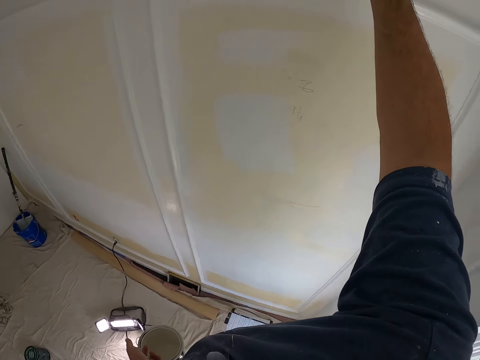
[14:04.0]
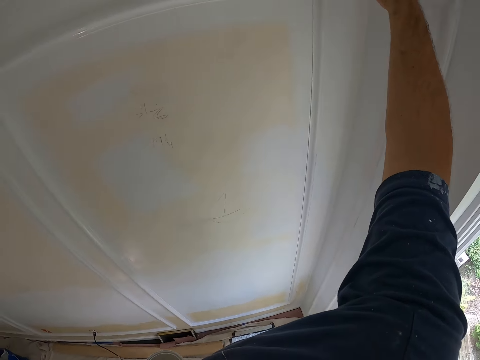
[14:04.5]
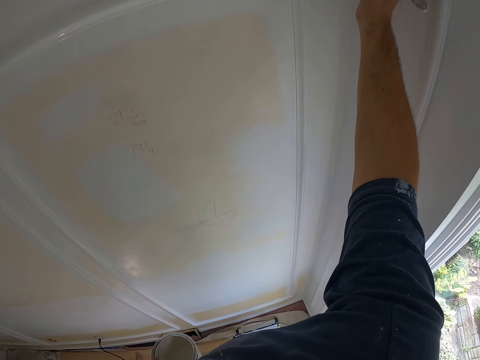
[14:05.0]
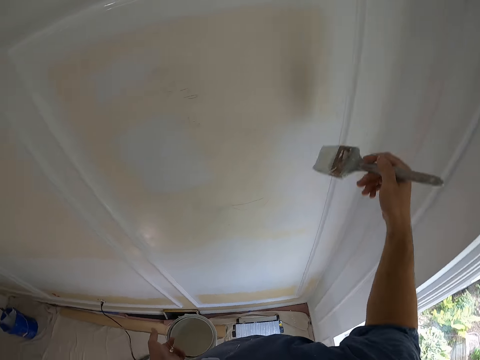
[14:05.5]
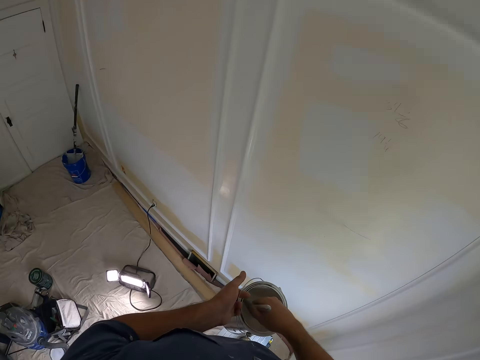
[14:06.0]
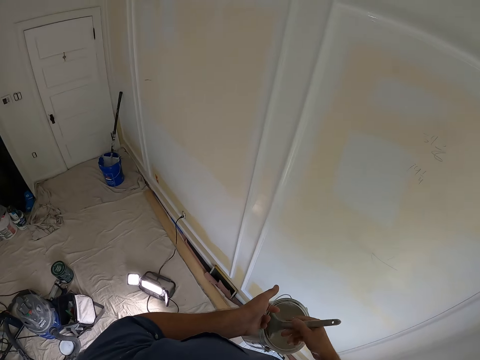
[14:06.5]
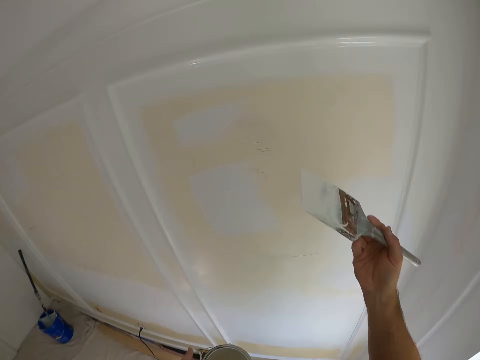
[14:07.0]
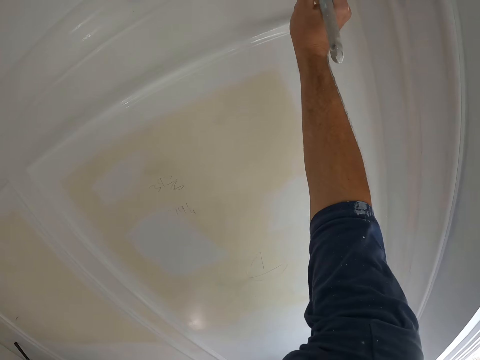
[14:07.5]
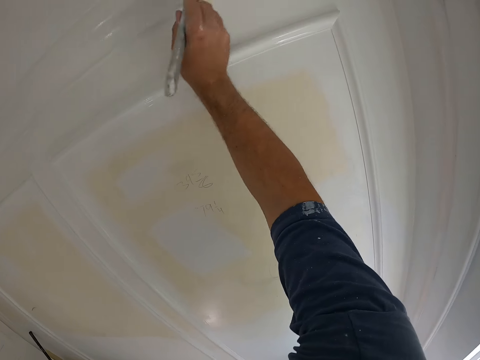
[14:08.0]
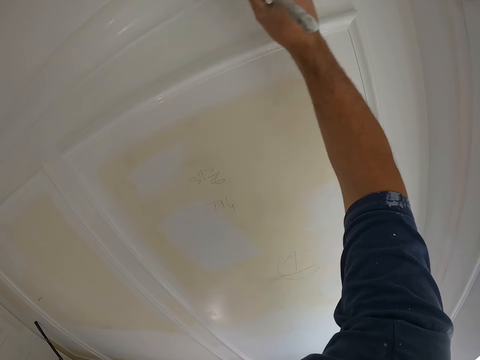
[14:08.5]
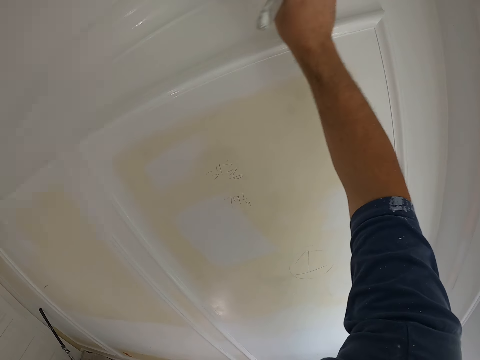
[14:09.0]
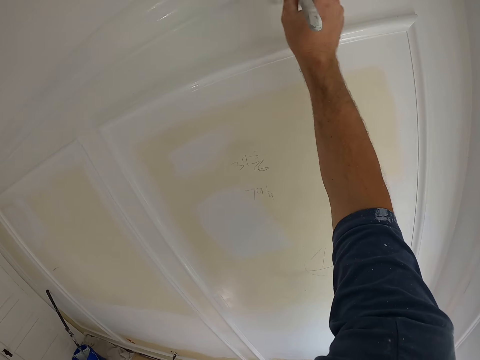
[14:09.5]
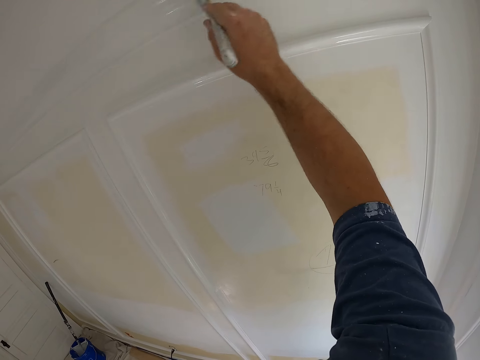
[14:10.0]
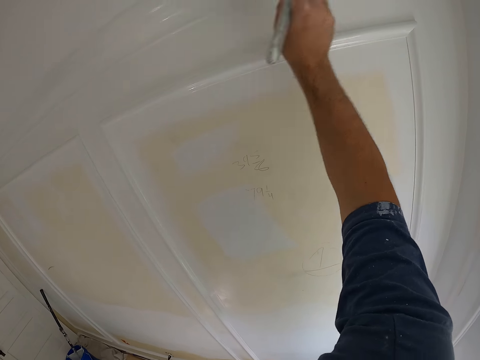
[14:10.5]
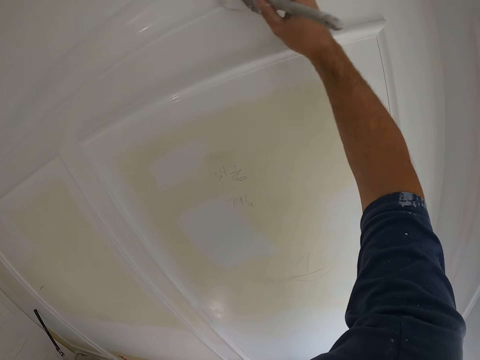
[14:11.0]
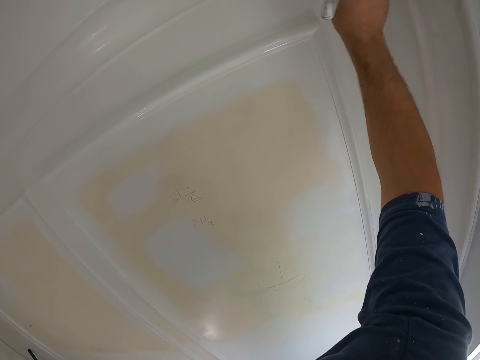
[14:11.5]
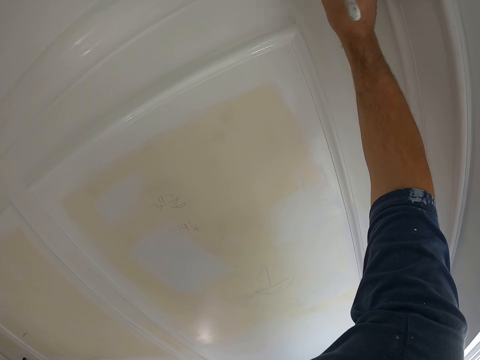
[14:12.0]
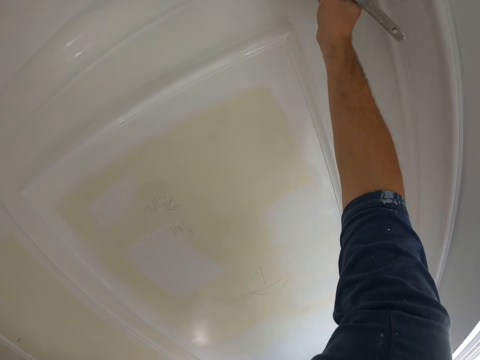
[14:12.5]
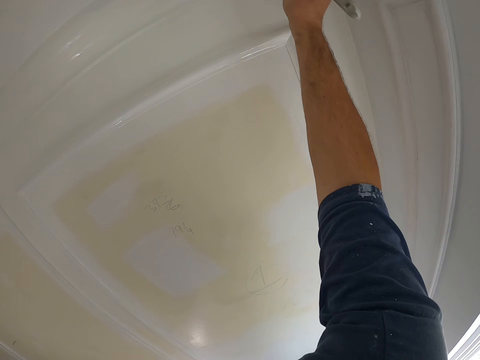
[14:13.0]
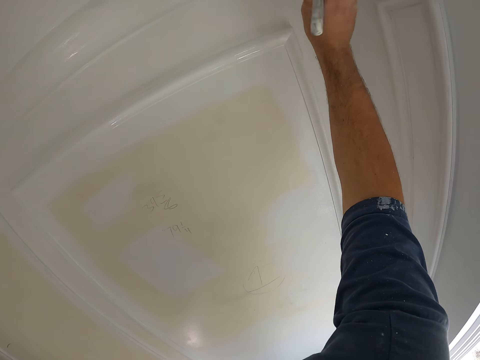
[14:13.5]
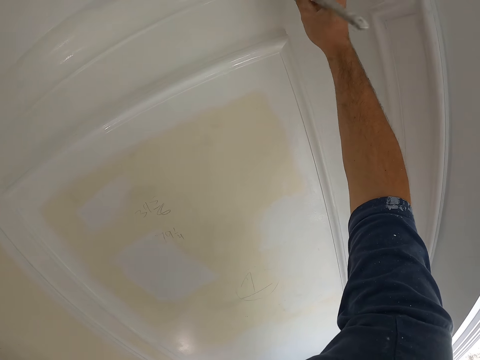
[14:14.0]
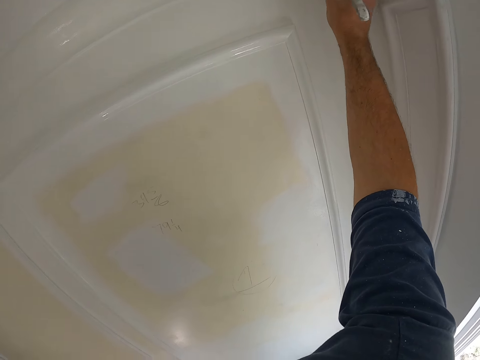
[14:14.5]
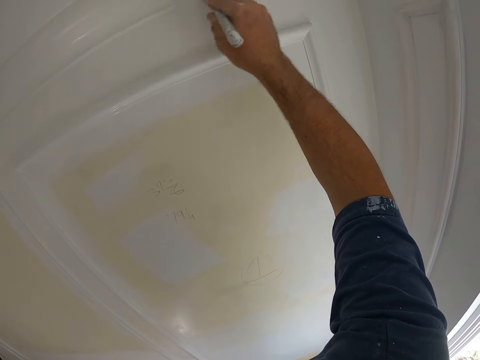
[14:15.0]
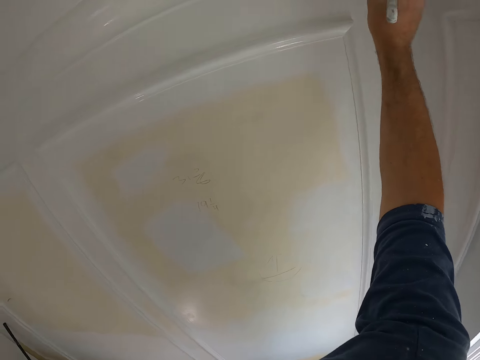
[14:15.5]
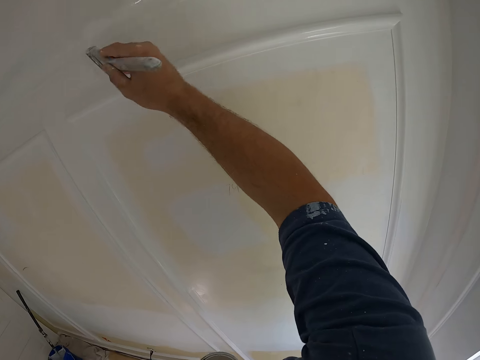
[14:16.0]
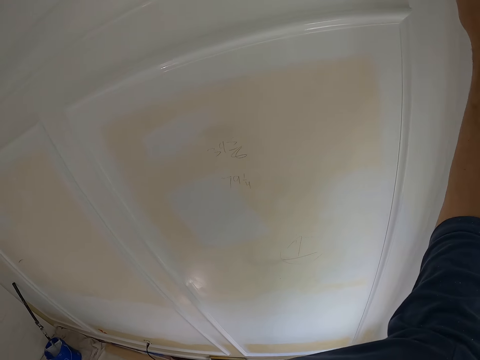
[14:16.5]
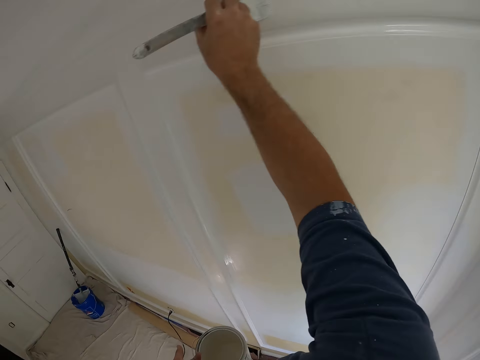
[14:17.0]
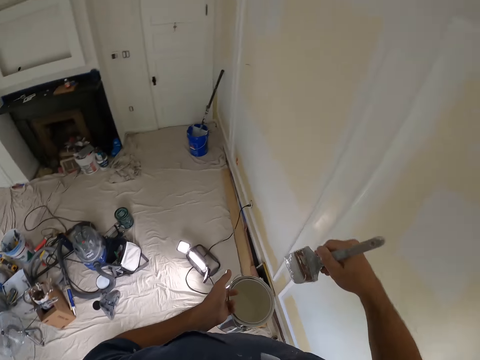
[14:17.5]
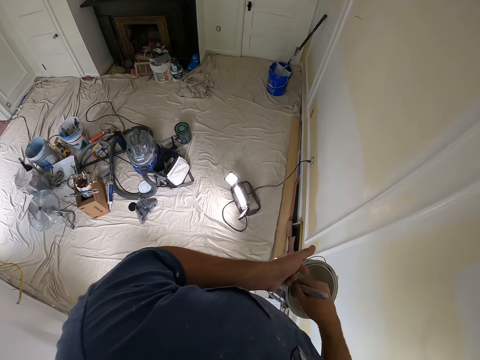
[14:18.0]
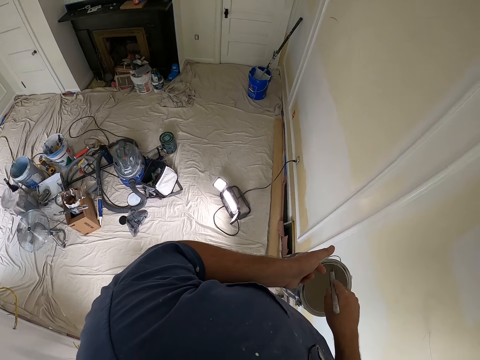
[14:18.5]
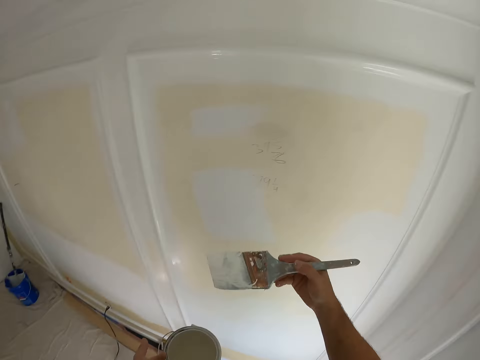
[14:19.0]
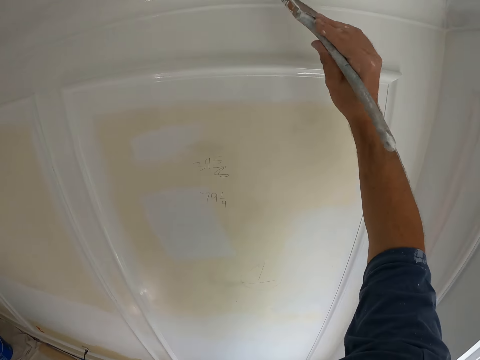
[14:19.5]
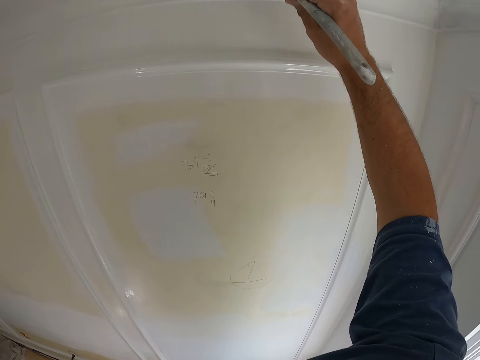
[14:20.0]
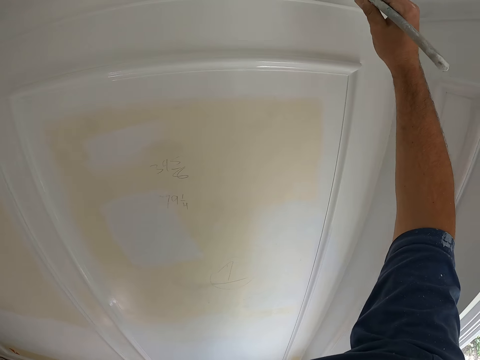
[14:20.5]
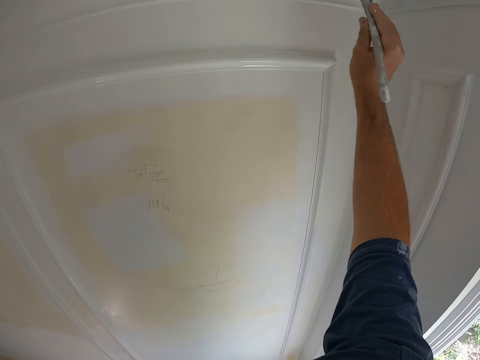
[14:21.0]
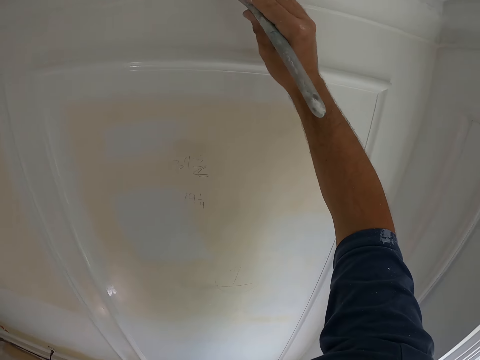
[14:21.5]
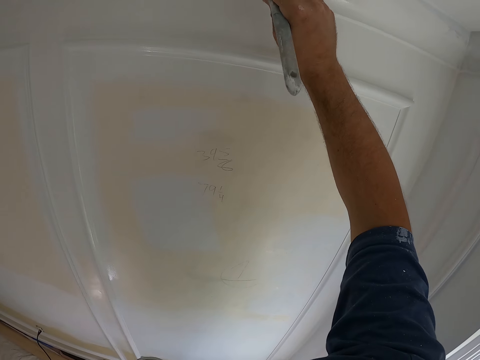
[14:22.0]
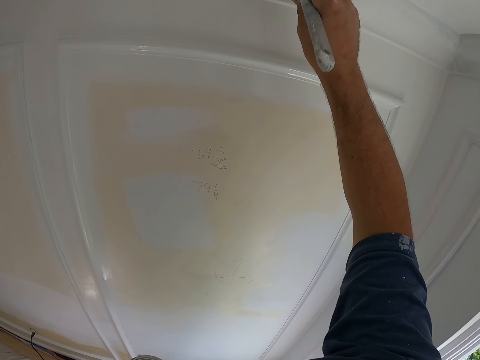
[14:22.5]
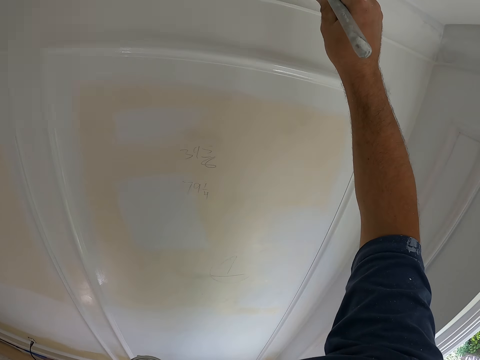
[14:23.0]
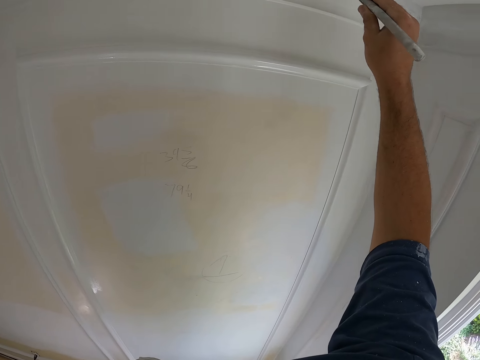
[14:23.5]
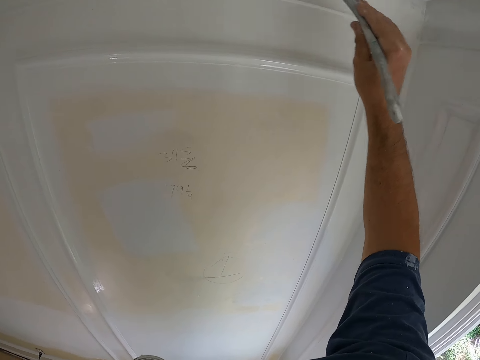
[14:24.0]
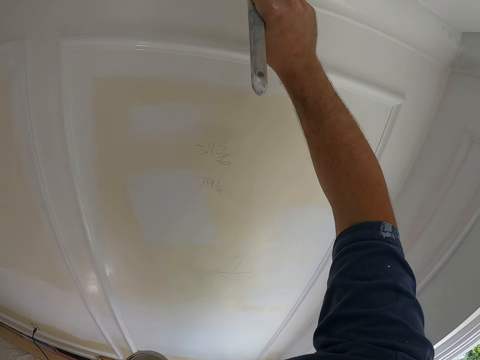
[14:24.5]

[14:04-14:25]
The camera wearer dips the painting brush in the paint can. They paint the door with the painting brush. They paint the wall with the brush. They dip the painting brush in the paint can again. They paint the door with the painting brush again. They paint the wall with the brush again.

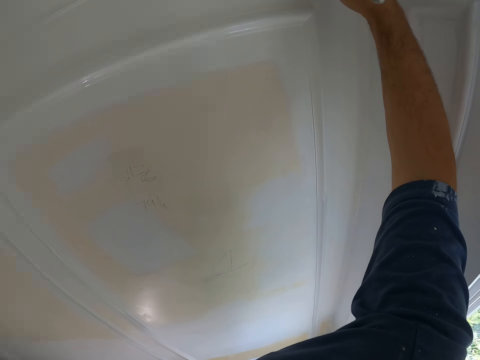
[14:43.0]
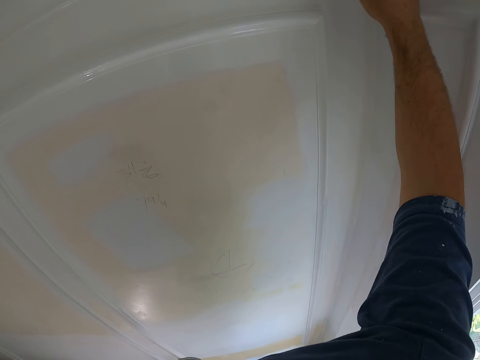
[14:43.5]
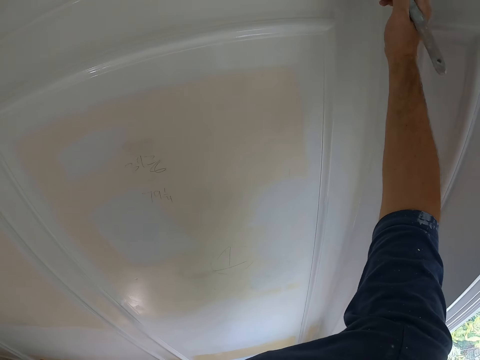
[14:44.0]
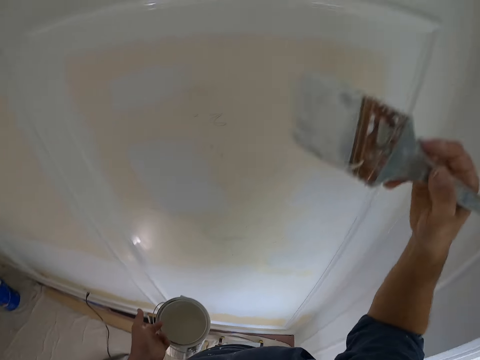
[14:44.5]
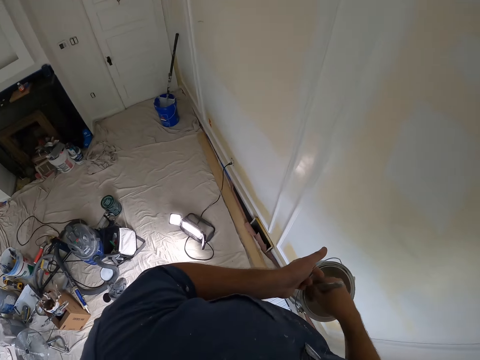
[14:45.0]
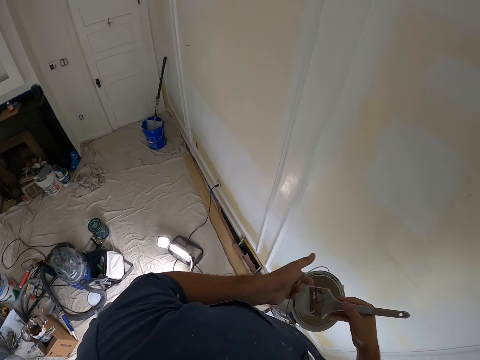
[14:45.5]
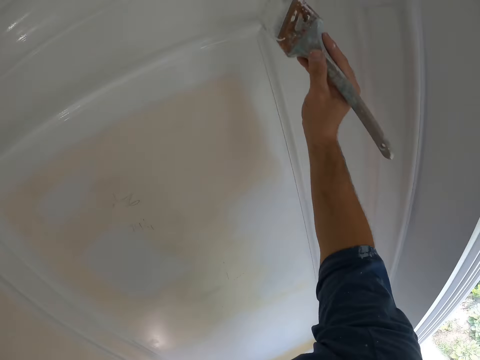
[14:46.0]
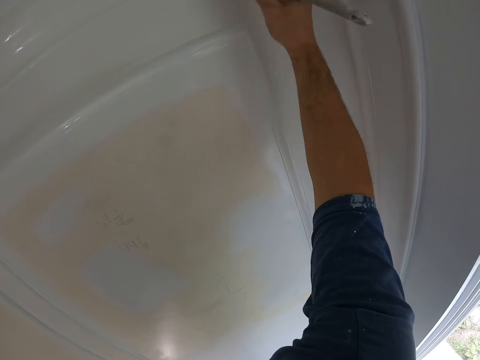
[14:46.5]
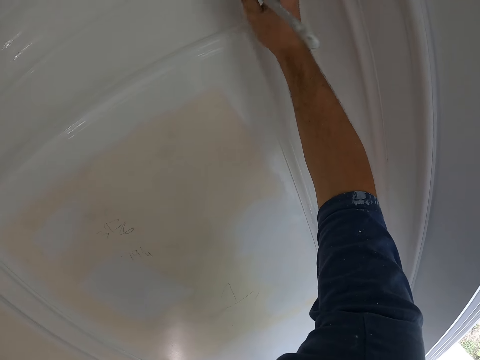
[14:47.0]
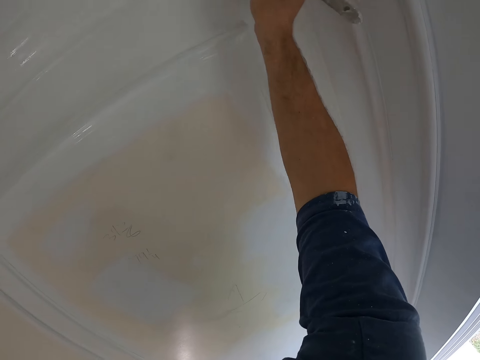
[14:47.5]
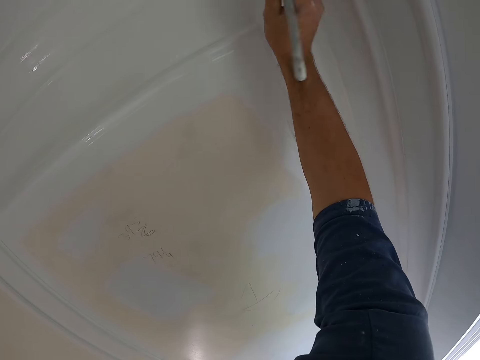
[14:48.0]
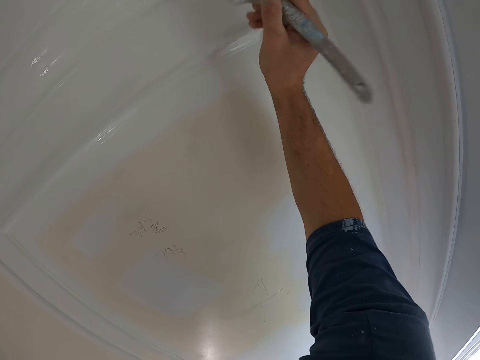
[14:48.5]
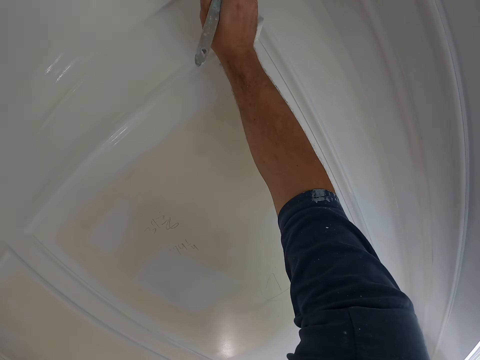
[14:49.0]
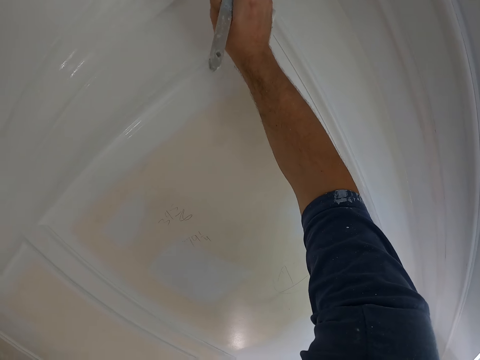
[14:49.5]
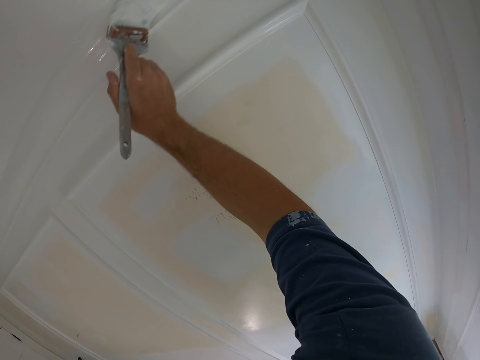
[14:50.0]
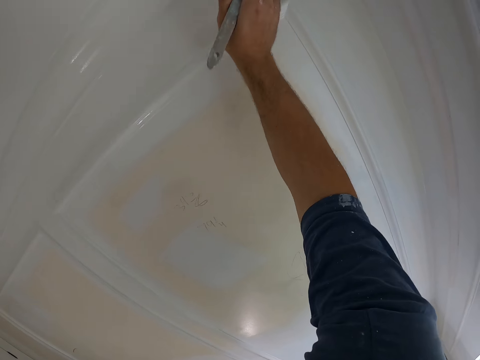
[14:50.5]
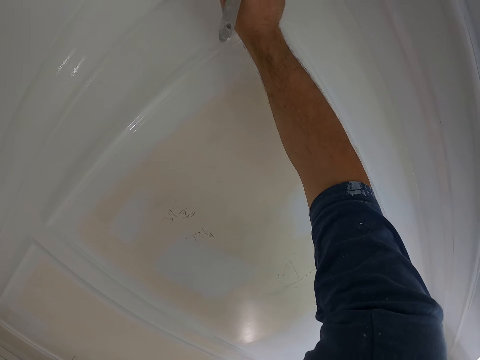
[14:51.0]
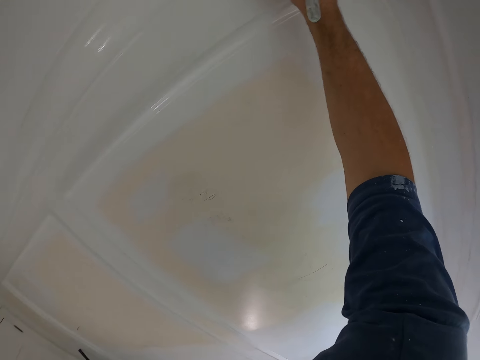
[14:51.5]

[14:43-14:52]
The camera wearer dips the painting brush in the paint can. They paint the door with the painting brush. They paint the wall with the brush.
